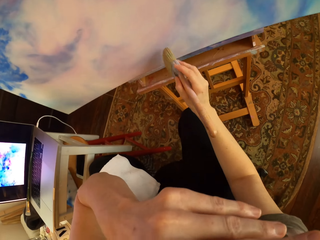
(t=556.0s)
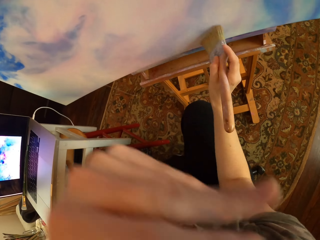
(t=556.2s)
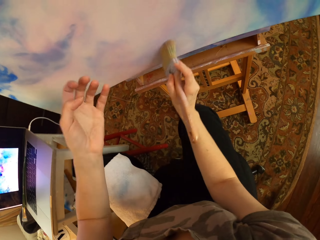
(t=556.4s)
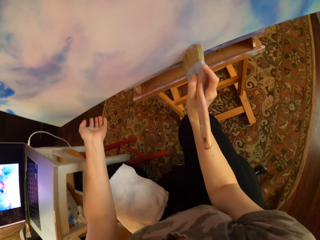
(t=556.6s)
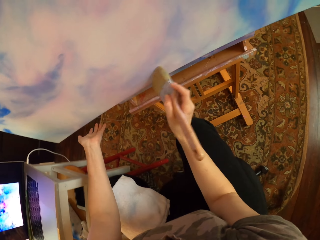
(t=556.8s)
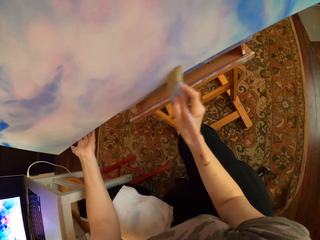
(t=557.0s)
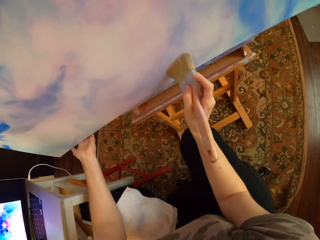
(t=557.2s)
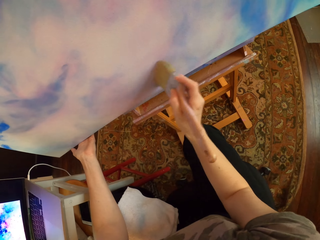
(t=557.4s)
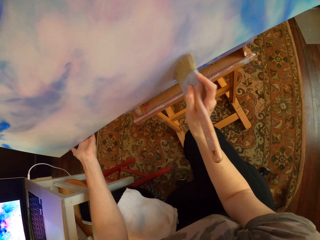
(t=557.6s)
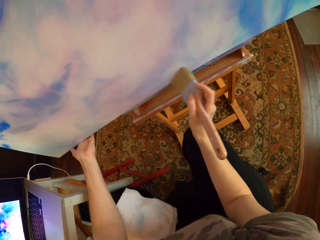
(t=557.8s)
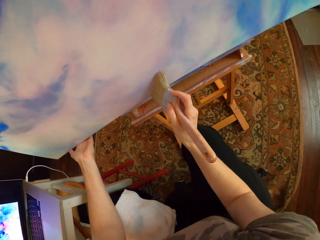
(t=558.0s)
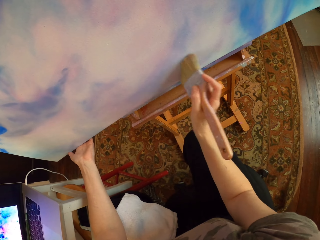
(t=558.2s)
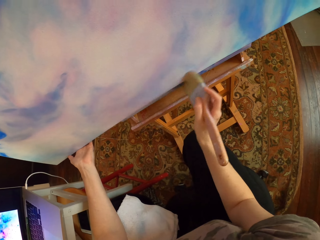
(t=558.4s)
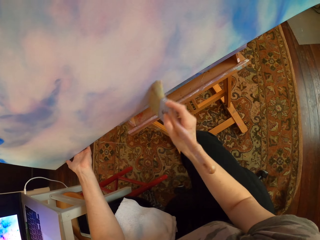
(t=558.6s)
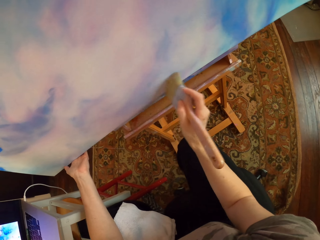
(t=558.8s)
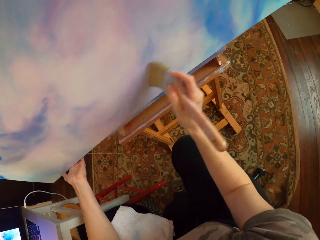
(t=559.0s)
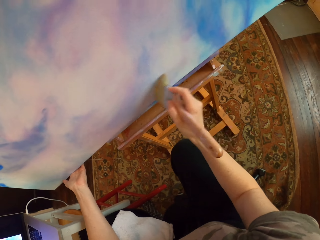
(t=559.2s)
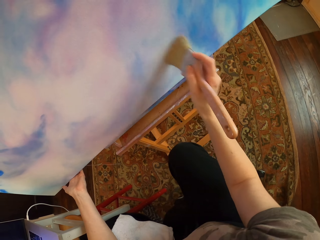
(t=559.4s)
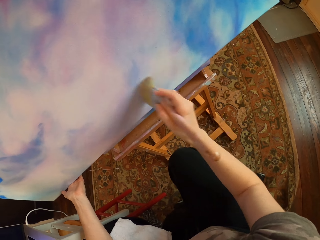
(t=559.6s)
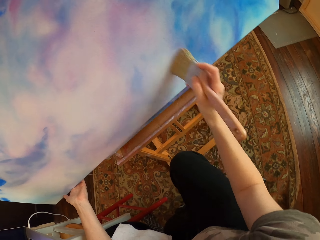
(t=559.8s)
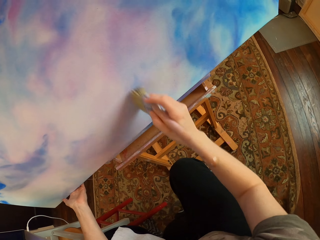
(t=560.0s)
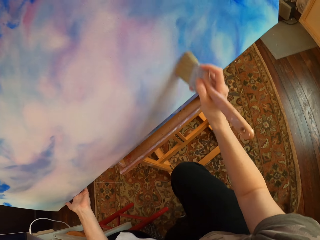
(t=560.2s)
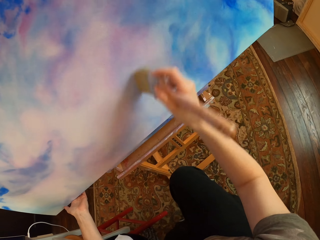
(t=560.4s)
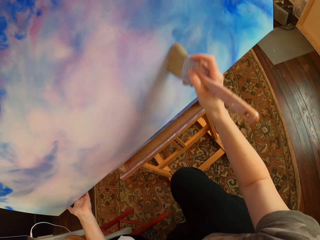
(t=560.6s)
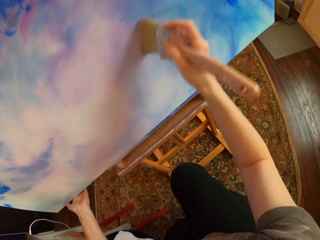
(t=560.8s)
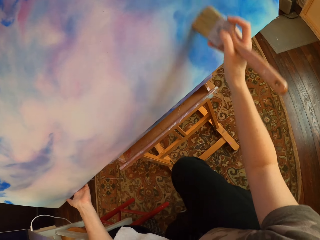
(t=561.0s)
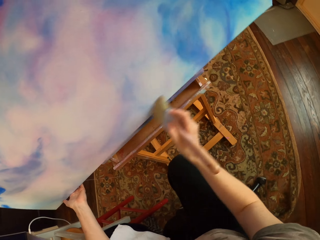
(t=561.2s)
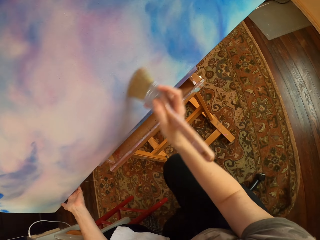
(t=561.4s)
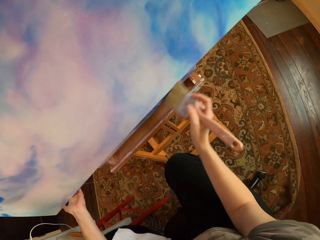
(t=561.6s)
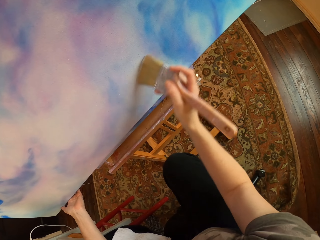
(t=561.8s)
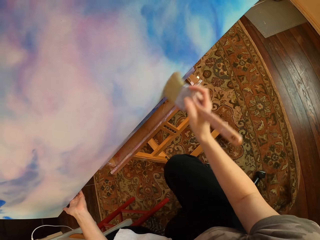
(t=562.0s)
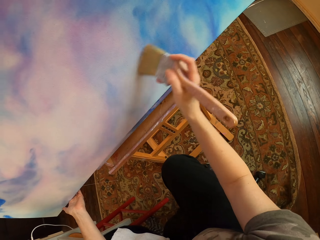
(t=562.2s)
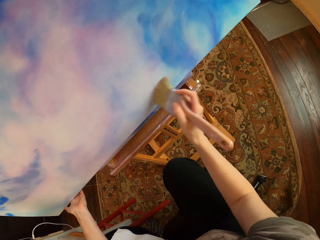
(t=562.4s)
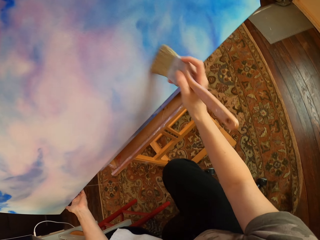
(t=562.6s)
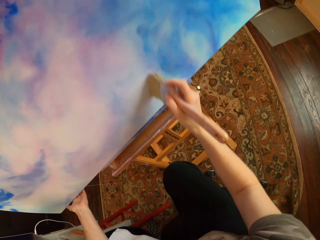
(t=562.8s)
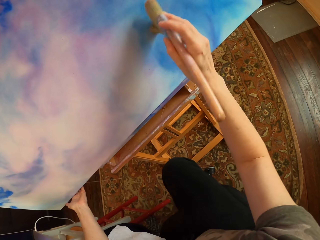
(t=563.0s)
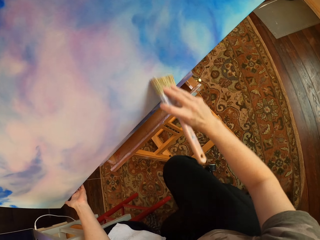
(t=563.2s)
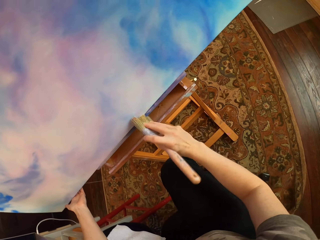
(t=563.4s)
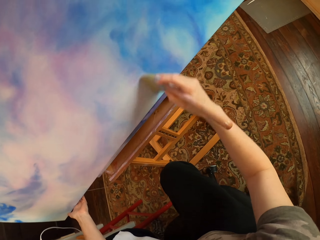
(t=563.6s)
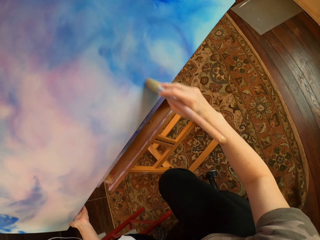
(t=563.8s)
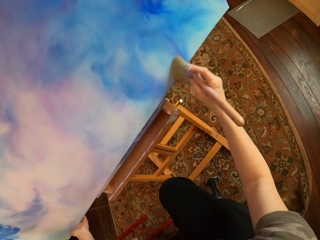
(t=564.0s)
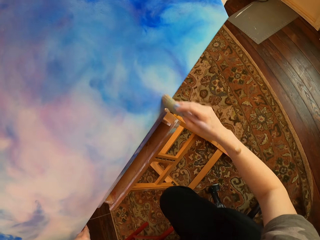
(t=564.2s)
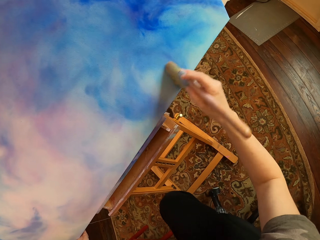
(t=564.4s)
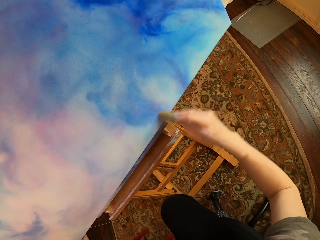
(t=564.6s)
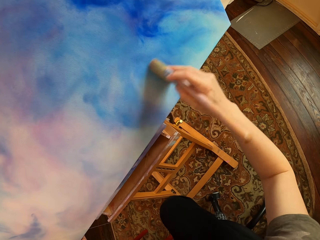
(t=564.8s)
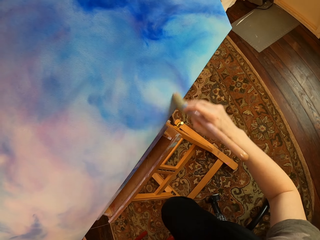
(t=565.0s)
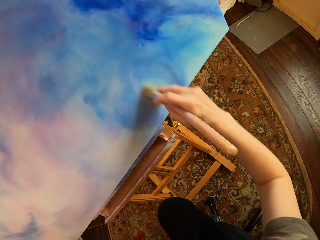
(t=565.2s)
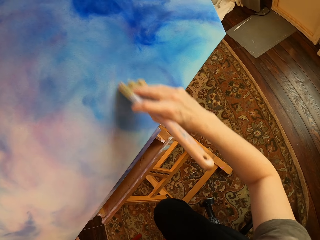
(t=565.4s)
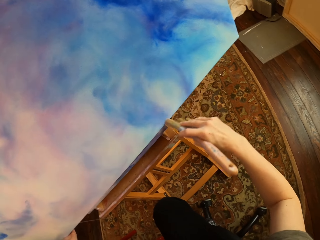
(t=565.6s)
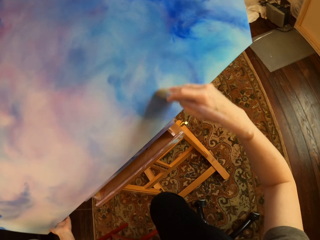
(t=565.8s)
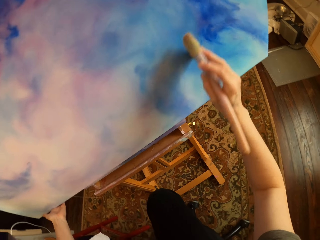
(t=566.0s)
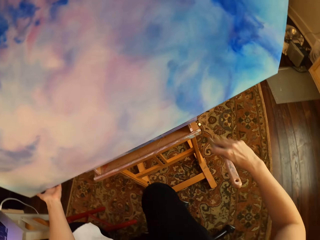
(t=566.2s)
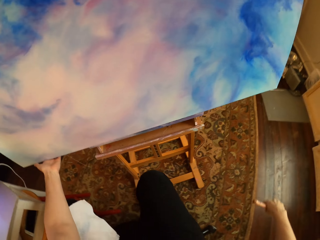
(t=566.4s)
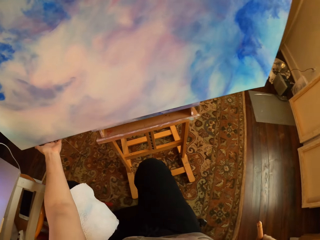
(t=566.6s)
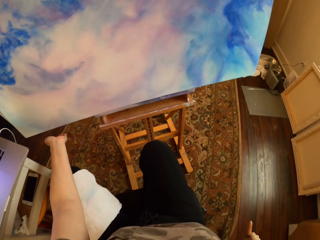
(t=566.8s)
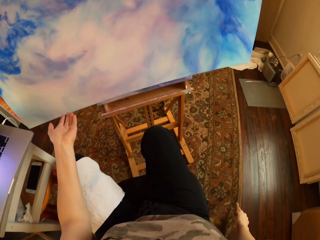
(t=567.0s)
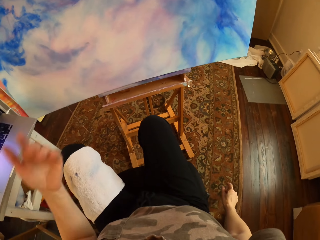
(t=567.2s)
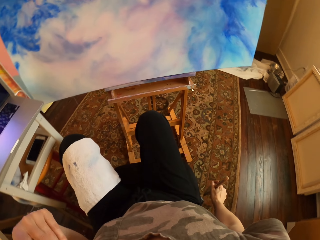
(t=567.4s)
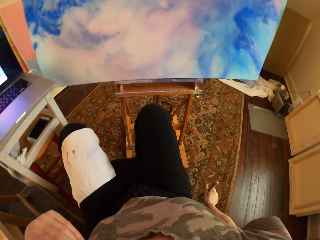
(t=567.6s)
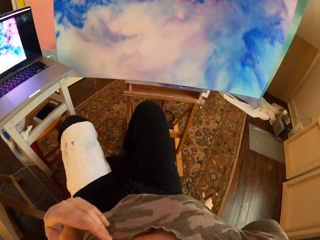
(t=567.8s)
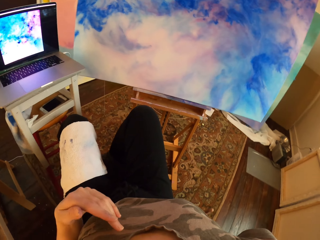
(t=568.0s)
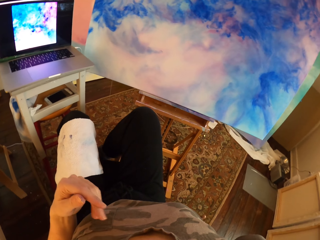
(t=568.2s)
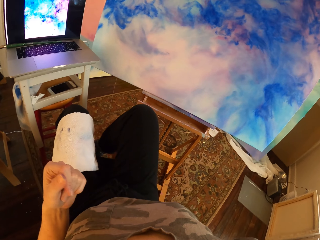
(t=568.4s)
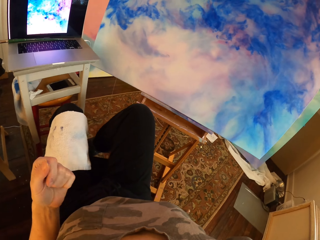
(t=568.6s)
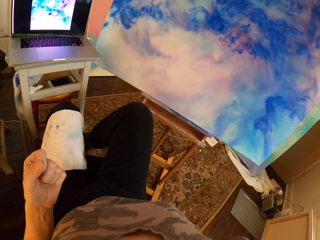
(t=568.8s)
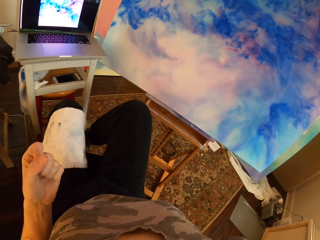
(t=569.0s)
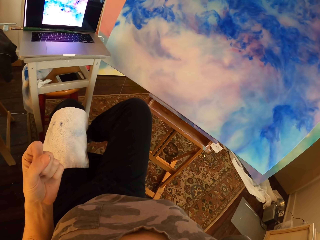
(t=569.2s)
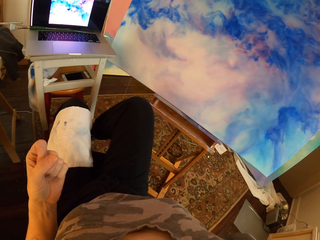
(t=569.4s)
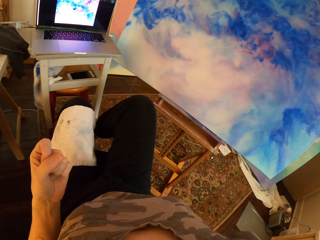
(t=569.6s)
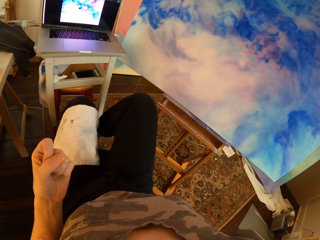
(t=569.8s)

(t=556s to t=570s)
The camera wearer lifts the left hand. They hold the camera. They hold a canvas or board. They paint on the canvas repeatedly. They pull back the right hand, lift the left hand, hold the camera and look around.

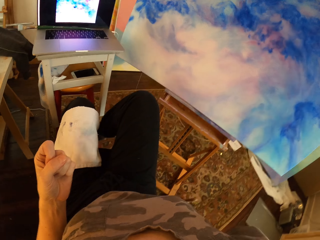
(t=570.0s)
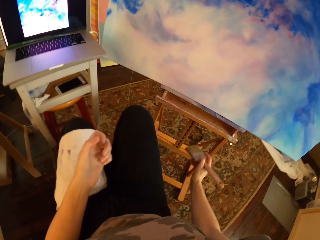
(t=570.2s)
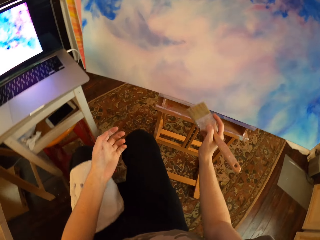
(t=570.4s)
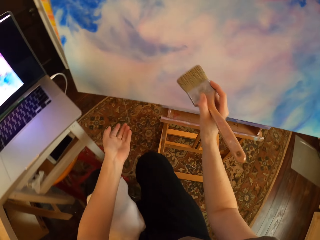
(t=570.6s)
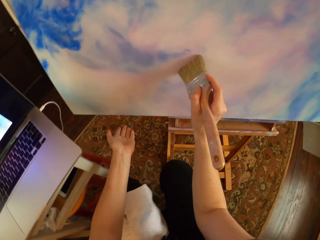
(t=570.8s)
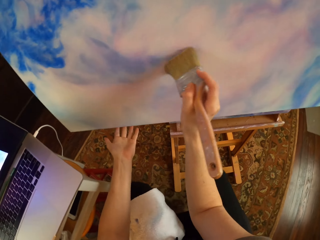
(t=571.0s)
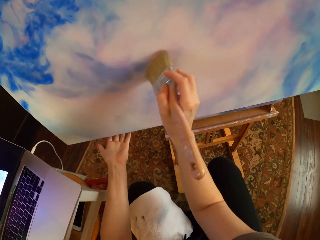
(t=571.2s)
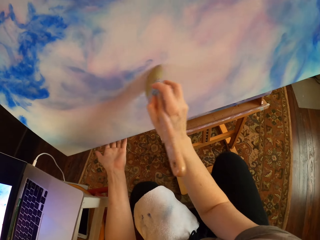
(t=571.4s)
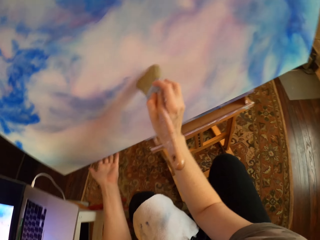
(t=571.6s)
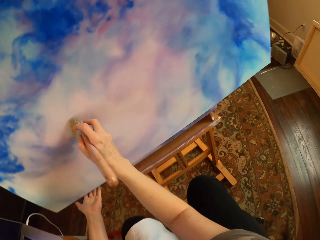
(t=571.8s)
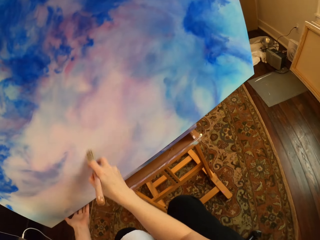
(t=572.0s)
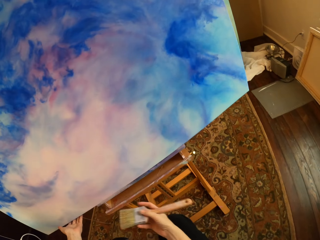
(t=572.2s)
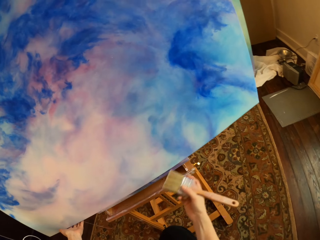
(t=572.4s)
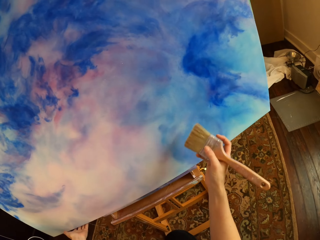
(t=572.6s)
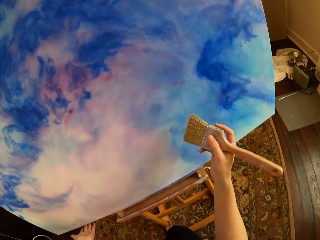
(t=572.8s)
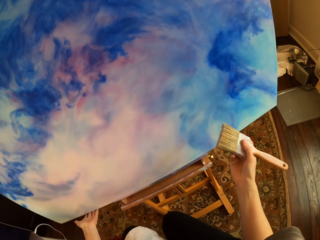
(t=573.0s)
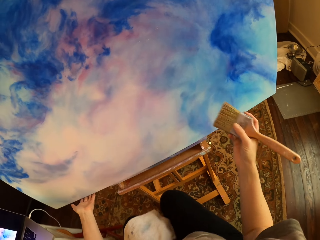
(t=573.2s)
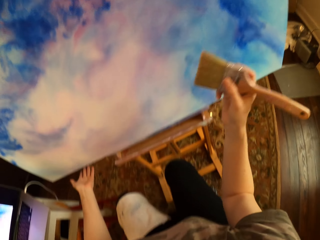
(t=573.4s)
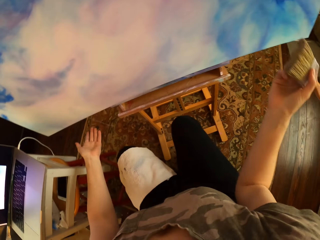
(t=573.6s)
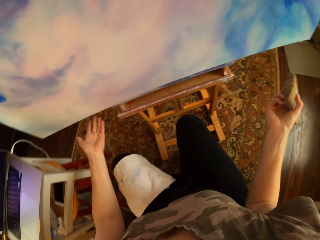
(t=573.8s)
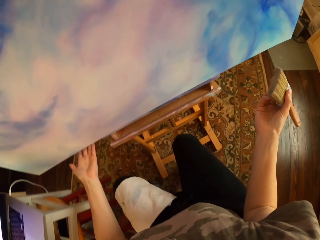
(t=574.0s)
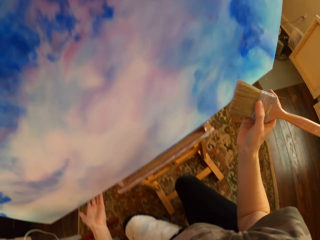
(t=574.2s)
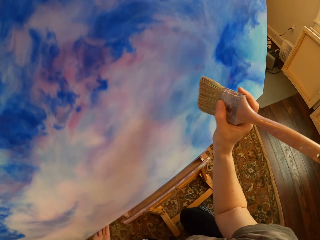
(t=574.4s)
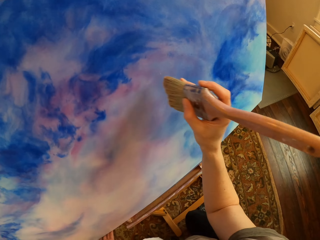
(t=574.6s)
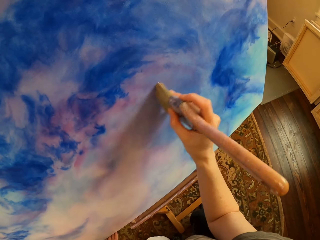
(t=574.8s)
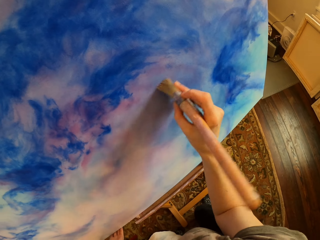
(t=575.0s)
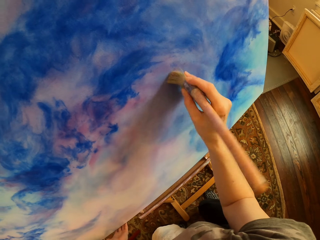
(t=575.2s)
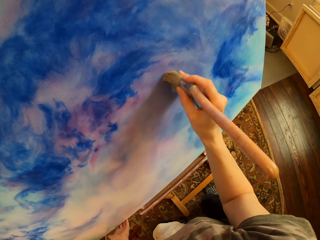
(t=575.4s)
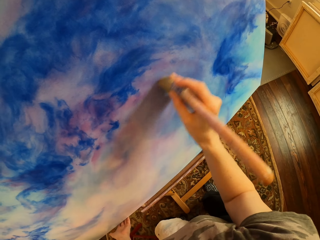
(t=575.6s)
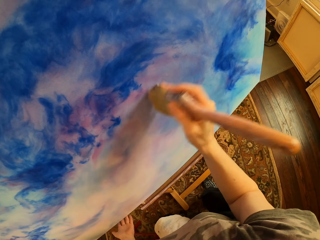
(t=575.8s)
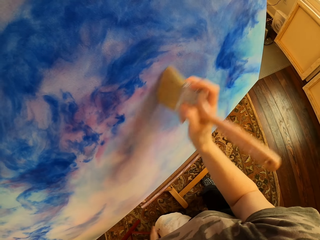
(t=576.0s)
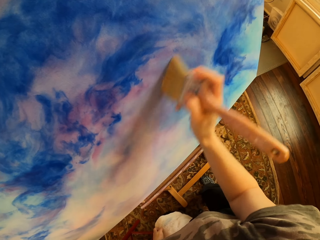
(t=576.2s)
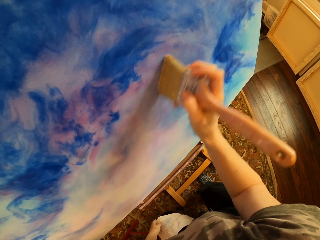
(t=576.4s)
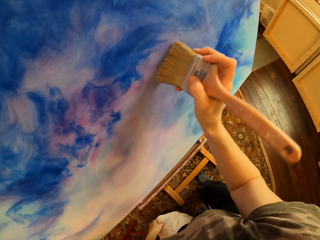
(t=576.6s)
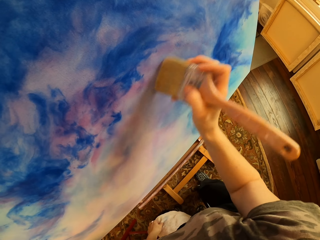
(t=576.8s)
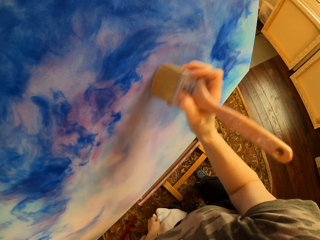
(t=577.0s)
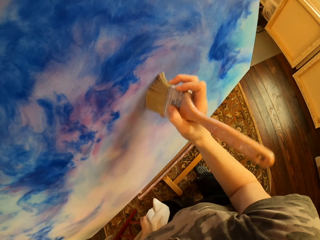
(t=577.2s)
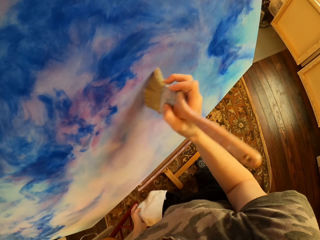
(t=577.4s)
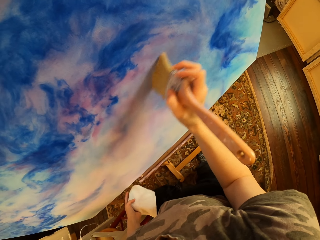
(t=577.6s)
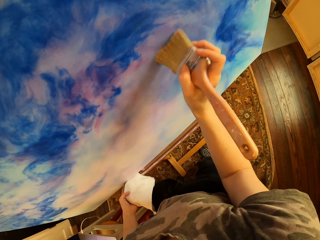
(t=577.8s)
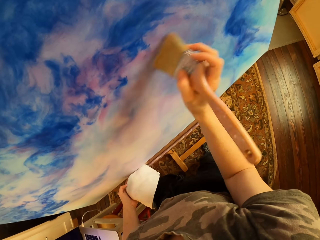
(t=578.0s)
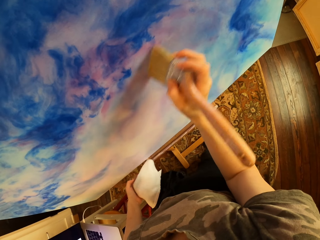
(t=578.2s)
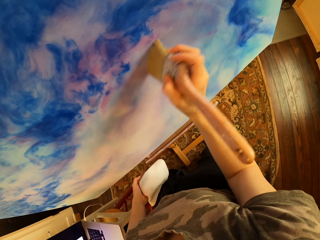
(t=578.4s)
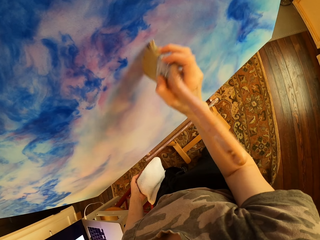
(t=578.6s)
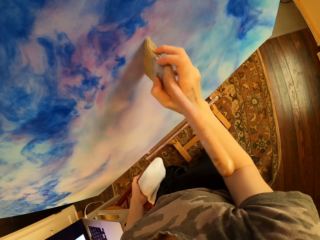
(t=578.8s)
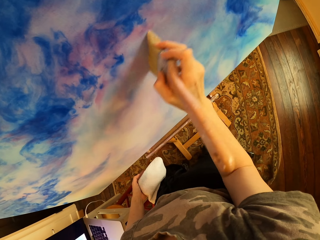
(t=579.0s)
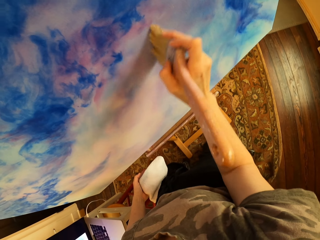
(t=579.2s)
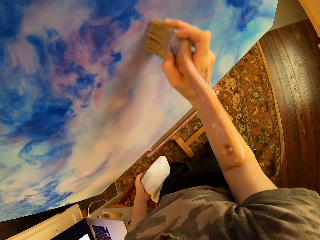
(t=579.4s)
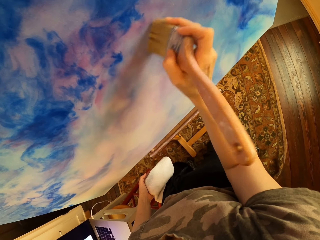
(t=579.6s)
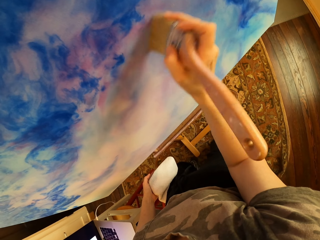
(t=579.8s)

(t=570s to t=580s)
The camera wearer moves both hands. They brush the board with a paintbrush. They lift the right hand. They look at the paintbrush. They look at the board. They lift the right hand. They paint the board.
